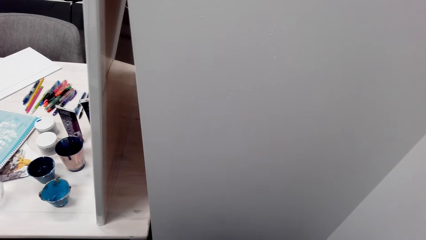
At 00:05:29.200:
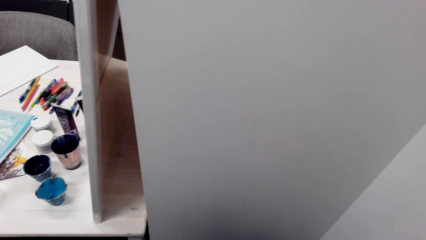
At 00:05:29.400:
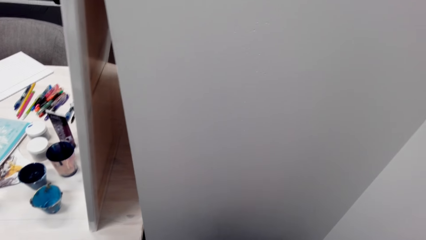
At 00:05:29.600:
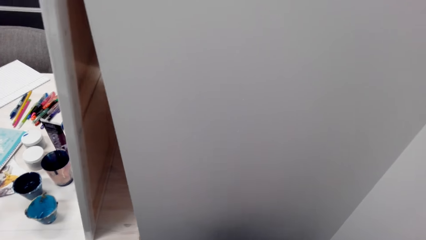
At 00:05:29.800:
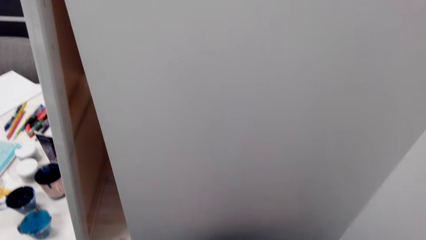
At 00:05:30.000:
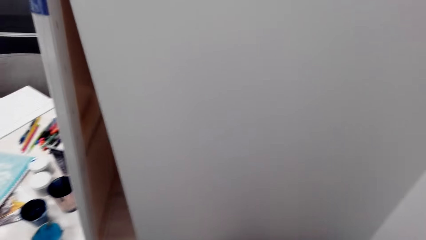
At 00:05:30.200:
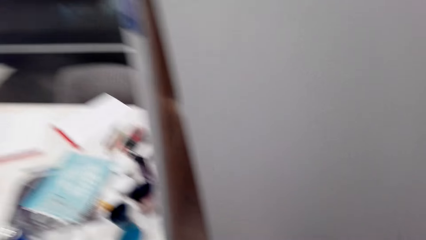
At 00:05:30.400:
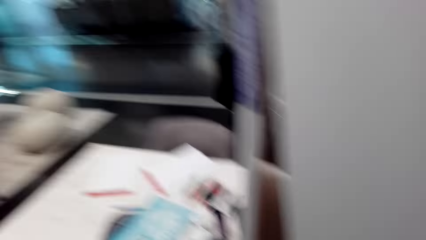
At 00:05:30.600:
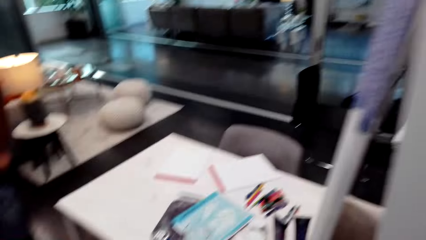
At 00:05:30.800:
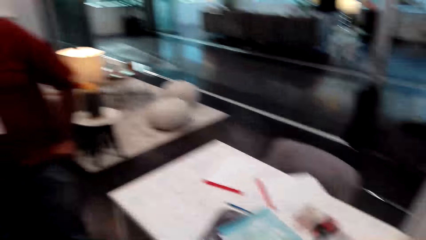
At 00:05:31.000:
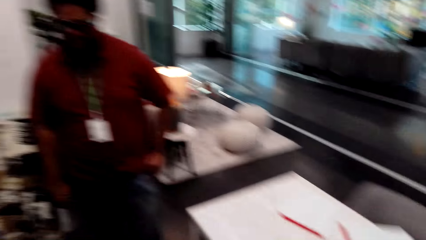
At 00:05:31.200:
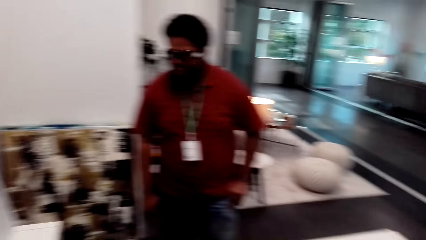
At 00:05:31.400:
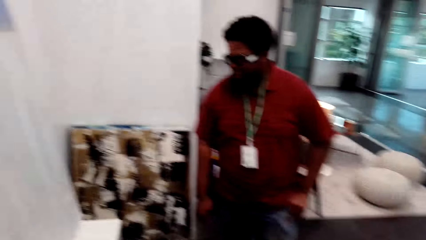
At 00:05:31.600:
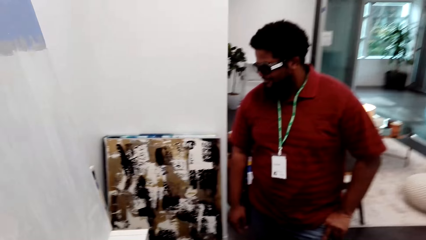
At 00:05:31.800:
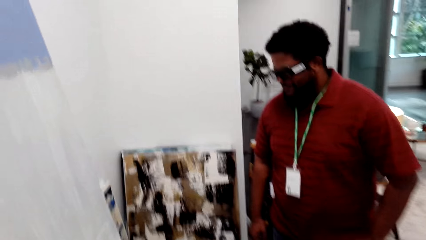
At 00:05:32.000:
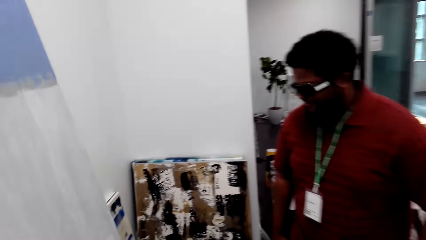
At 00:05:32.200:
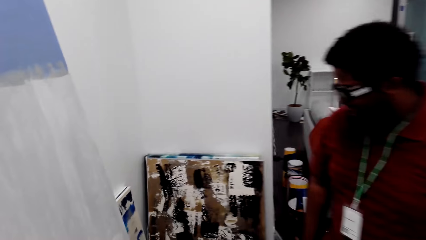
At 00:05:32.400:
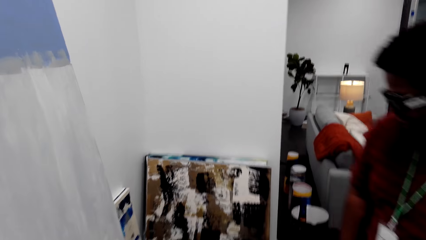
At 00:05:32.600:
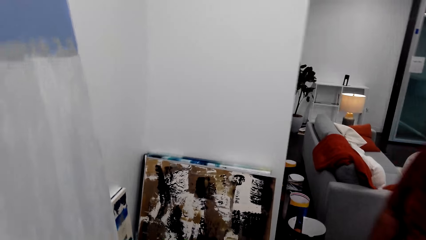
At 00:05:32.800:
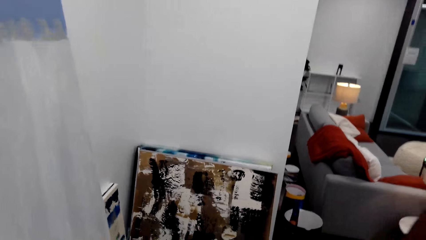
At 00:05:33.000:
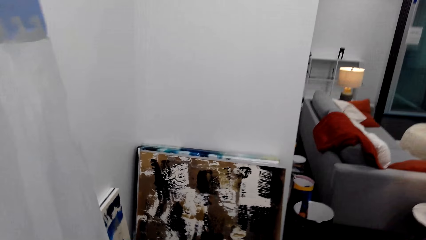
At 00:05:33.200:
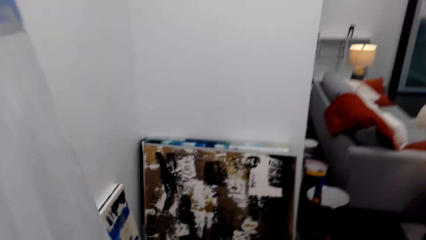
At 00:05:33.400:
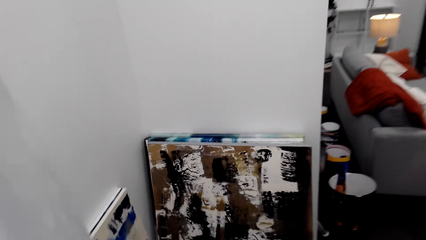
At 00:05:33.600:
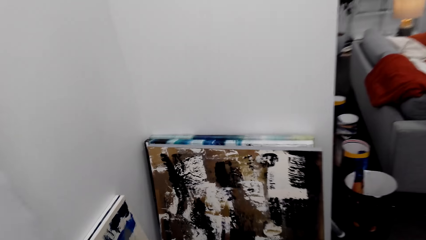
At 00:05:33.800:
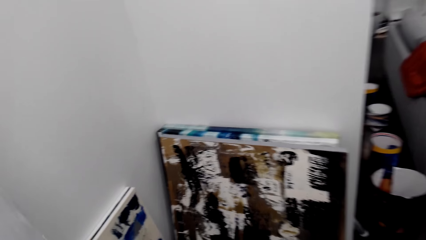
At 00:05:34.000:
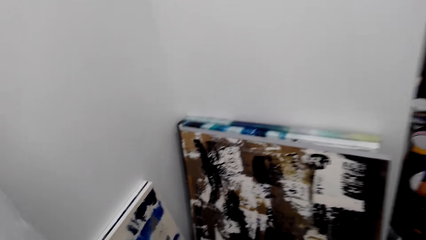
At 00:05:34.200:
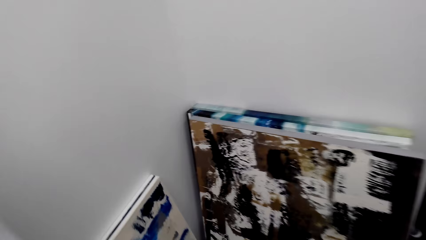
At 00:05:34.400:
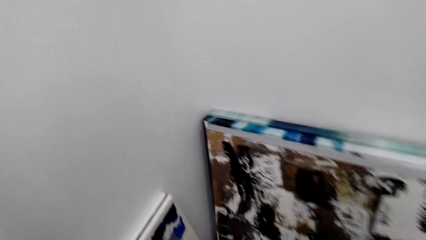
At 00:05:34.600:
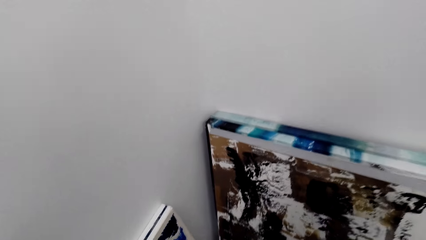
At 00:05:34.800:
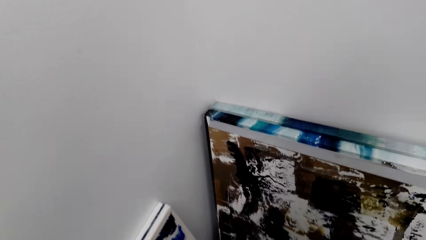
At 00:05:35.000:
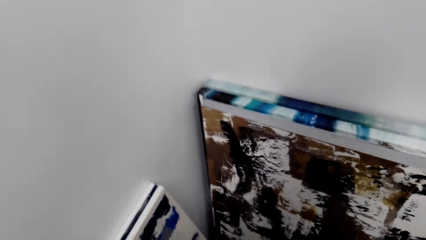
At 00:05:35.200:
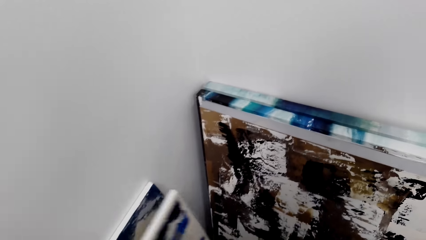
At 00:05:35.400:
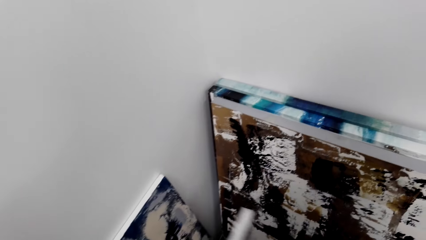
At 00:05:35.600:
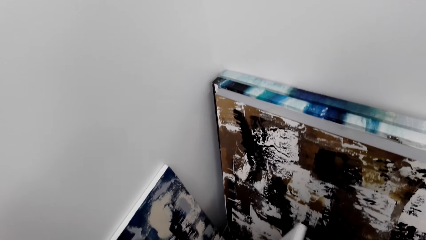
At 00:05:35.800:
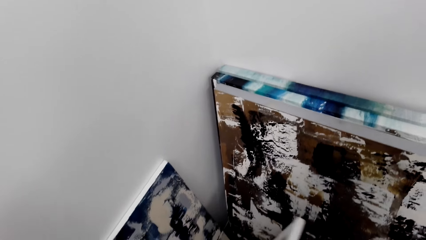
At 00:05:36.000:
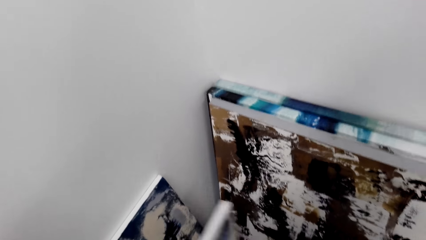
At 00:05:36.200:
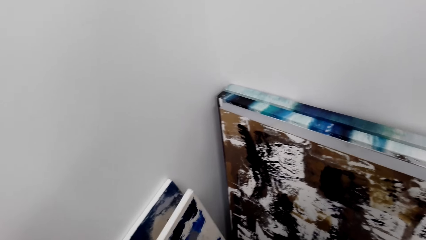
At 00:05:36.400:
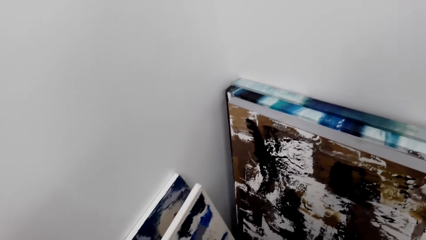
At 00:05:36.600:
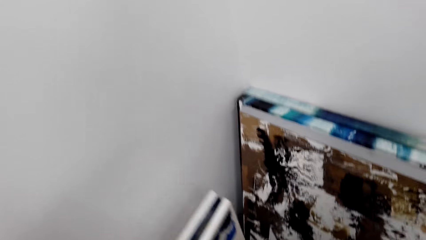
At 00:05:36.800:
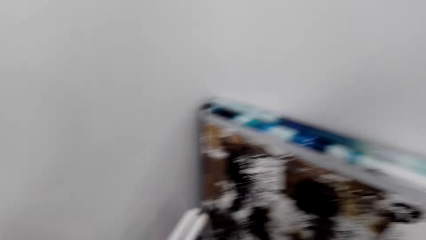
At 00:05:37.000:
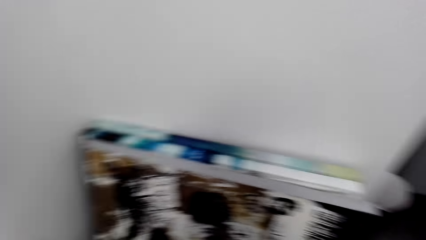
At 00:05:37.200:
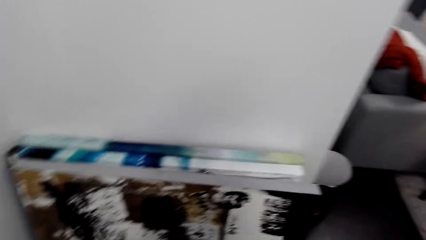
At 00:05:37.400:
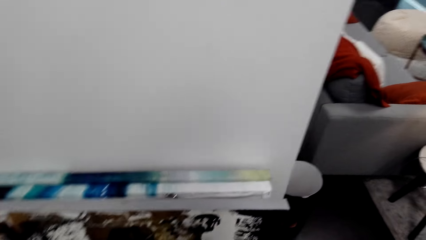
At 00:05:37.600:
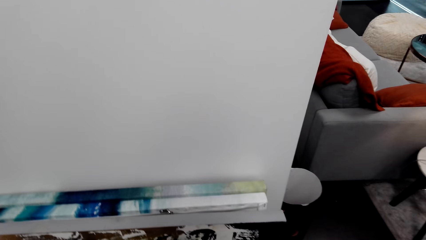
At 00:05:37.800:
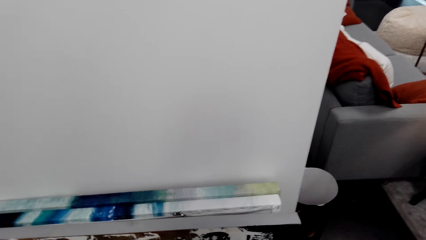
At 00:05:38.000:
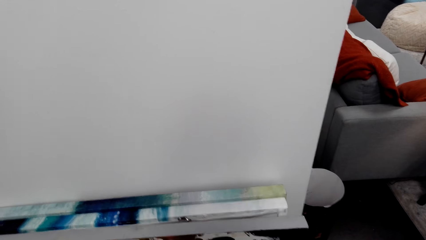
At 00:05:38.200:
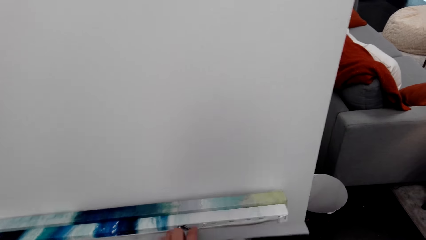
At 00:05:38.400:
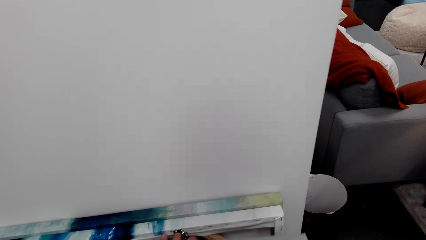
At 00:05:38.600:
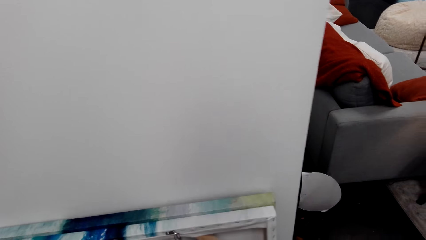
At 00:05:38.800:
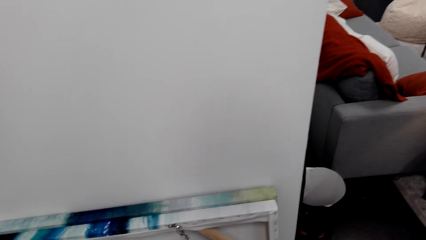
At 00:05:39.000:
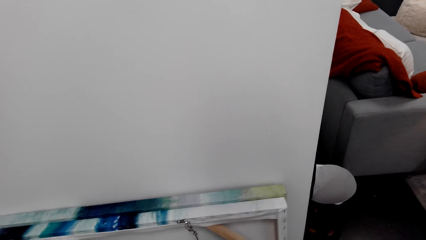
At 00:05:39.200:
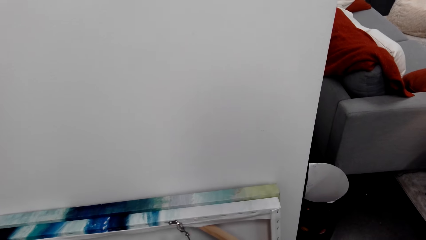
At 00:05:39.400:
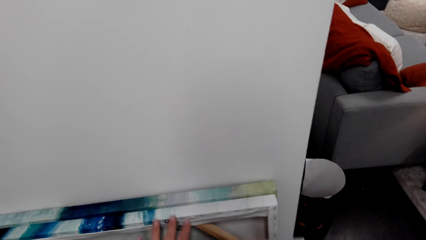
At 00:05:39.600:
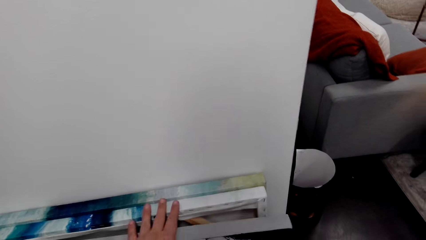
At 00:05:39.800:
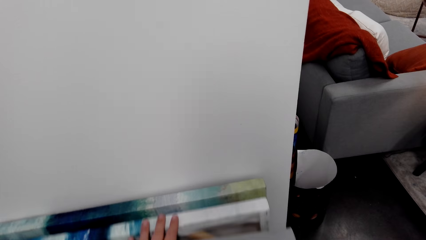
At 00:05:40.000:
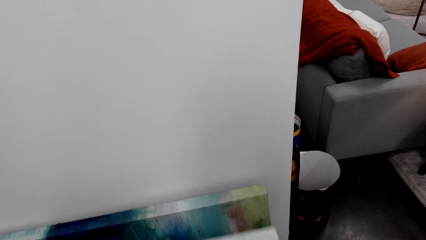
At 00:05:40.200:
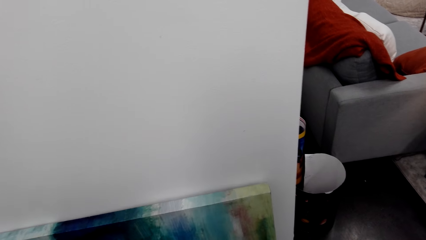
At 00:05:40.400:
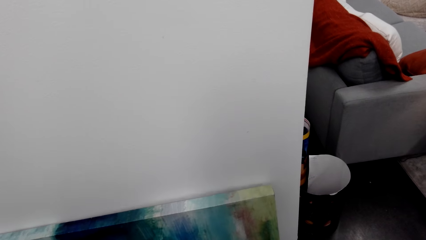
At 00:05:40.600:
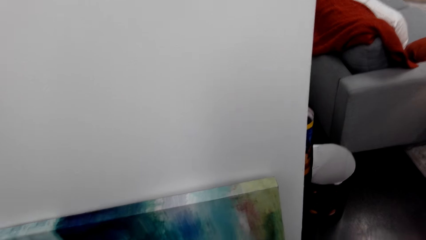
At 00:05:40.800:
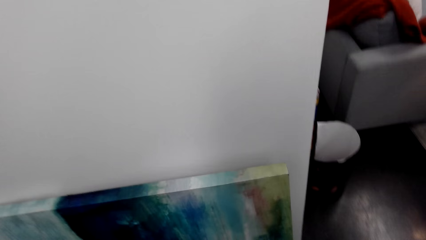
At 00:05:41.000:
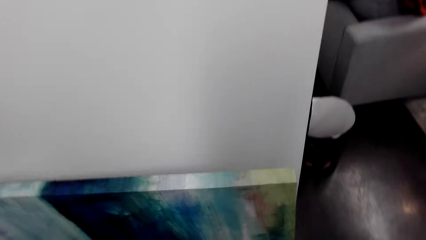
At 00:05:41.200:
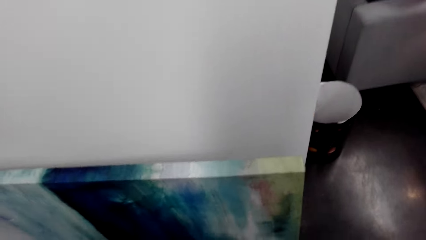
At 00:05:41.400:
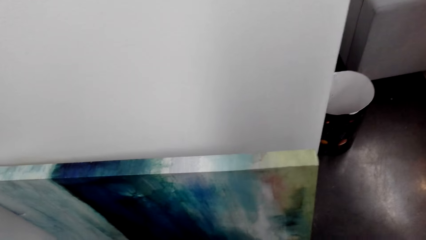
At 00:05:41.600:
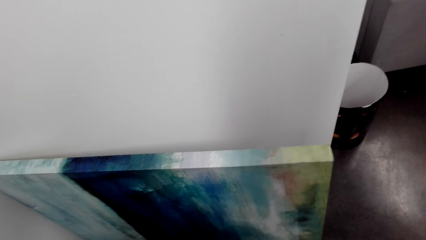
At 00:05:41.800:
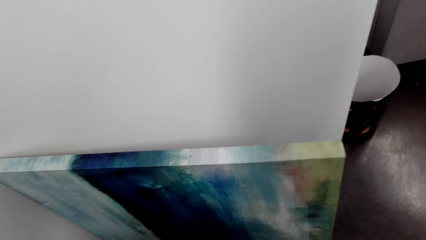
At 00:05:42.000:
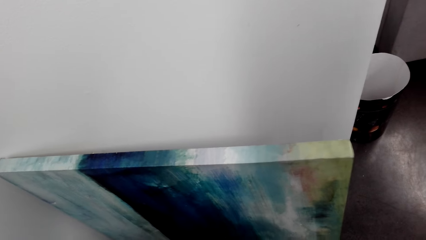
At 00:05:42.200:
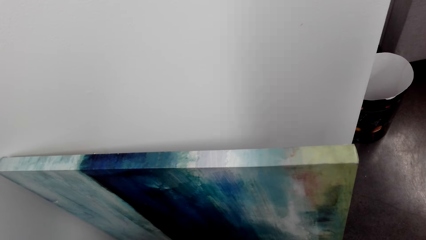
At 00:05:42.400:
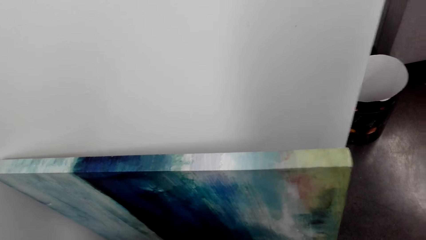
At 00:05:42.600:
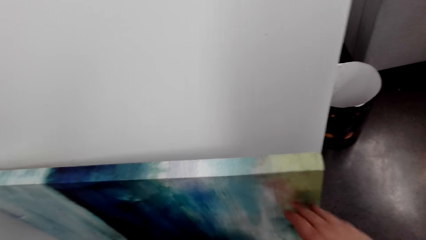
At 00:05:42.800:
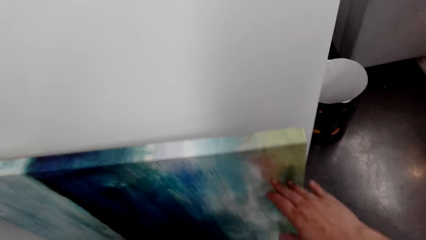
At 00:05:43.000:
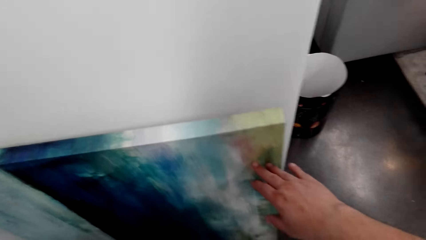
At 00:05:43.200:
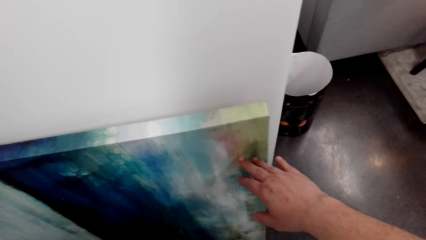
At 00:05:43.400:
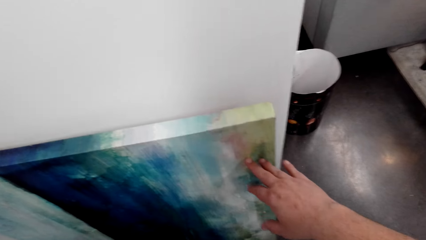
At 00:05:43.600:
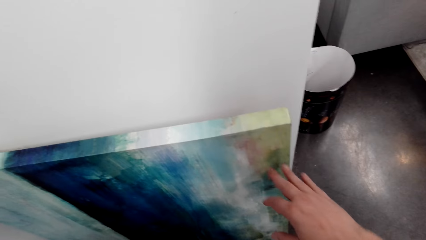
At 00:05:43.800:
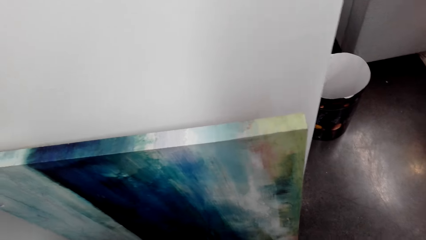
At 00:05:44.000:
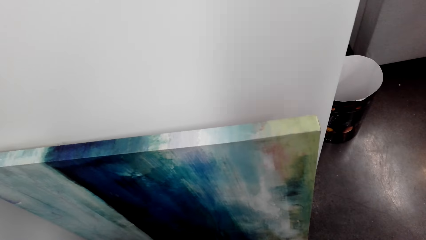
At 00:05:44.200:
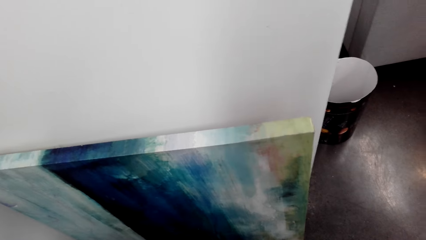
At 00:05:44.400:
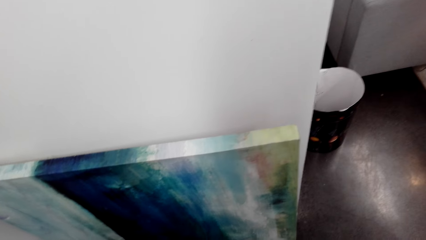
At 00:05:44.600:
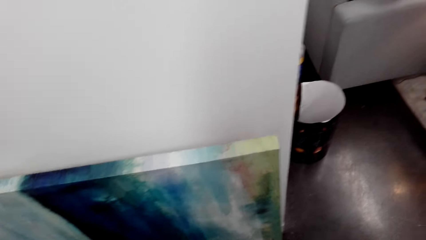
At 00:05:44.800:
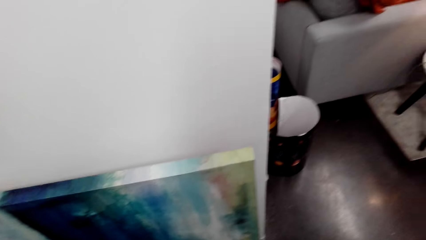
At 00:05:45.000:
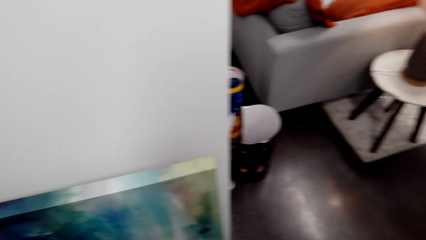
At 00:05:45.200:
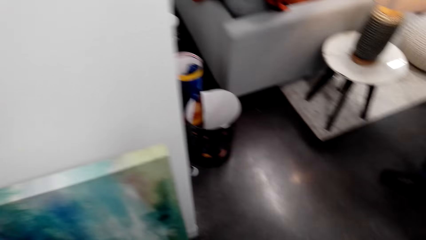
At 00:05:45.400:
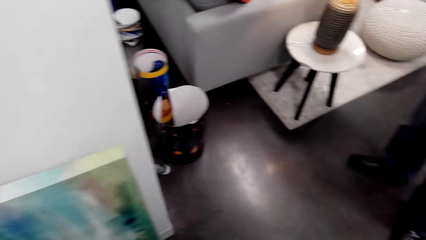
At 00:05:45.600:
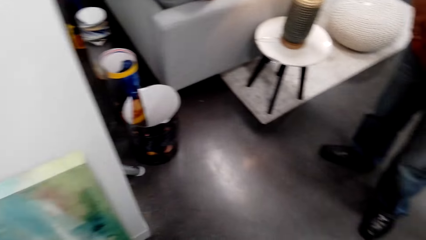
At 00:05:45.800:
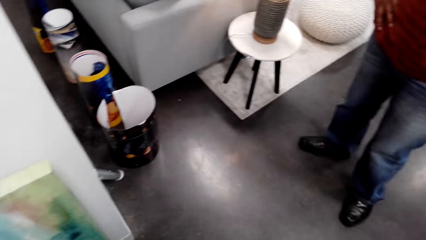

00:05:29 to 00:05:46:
A man stands beside the camera wearer. The camera wearer walks around the room. They pick up a painting against a wall. They hold the painting.
